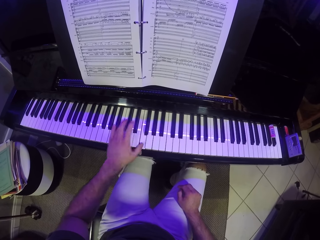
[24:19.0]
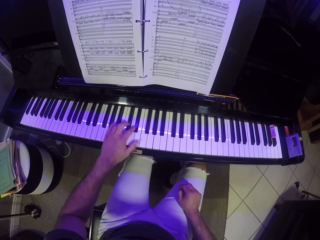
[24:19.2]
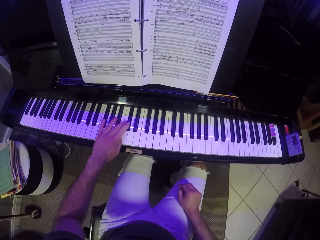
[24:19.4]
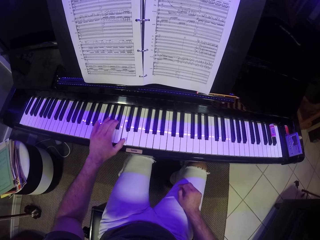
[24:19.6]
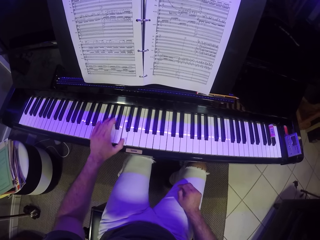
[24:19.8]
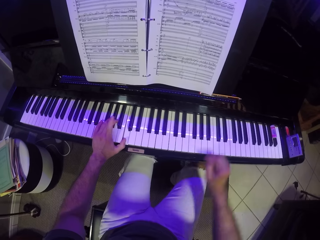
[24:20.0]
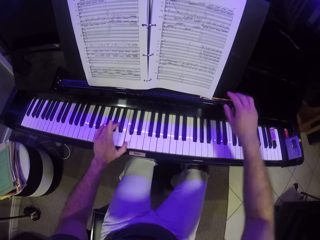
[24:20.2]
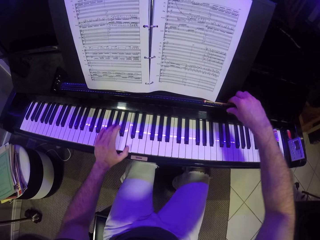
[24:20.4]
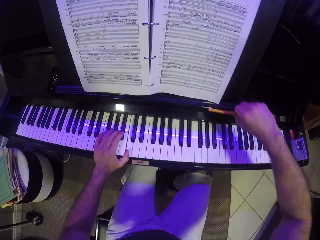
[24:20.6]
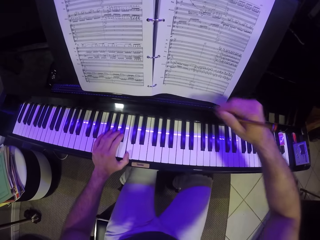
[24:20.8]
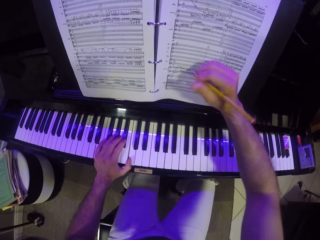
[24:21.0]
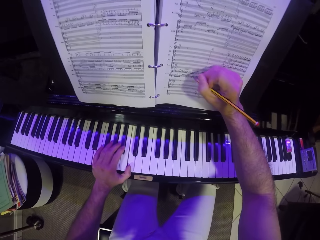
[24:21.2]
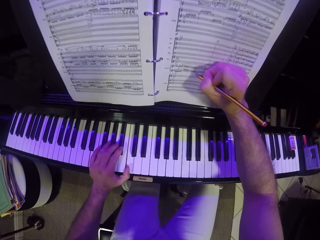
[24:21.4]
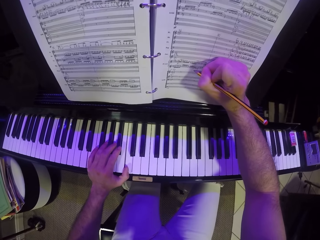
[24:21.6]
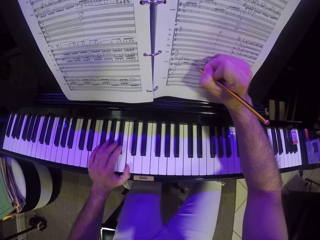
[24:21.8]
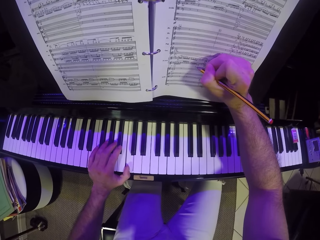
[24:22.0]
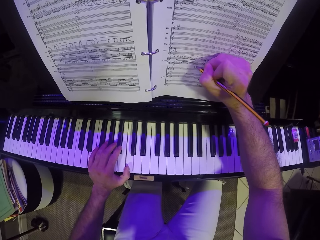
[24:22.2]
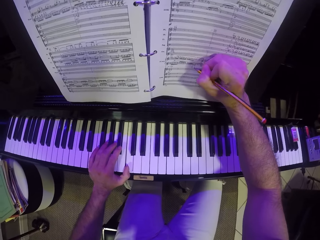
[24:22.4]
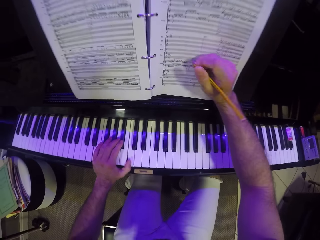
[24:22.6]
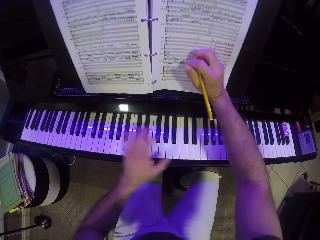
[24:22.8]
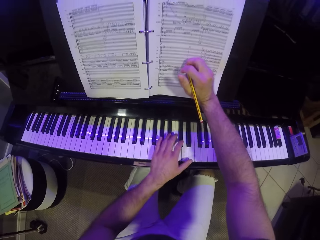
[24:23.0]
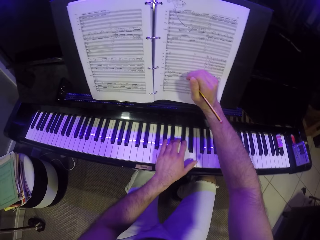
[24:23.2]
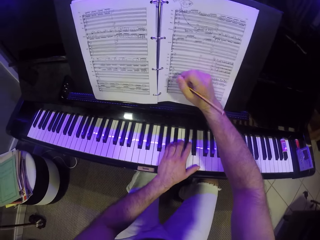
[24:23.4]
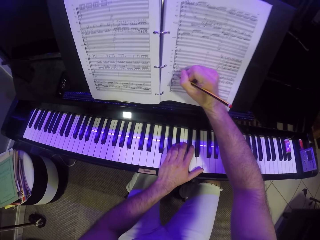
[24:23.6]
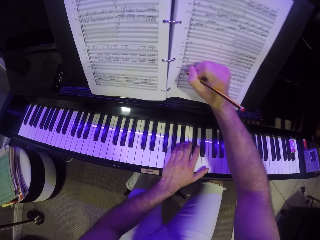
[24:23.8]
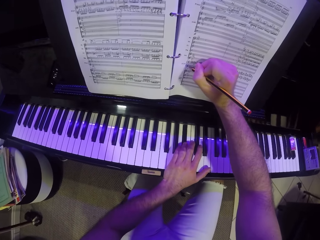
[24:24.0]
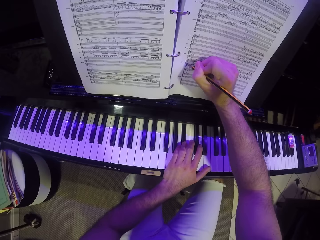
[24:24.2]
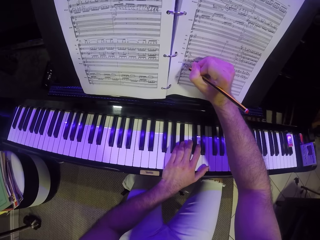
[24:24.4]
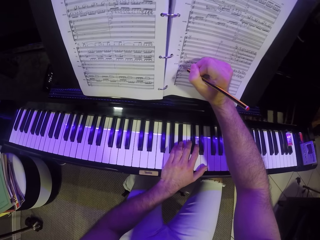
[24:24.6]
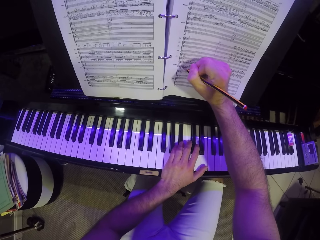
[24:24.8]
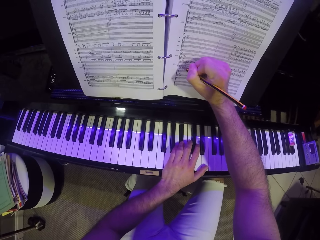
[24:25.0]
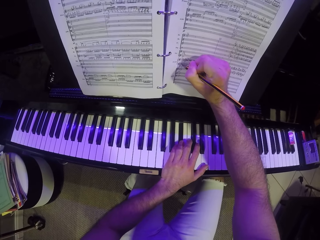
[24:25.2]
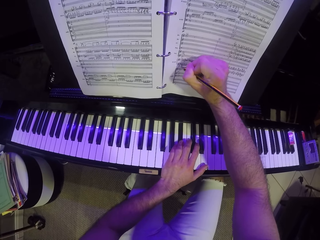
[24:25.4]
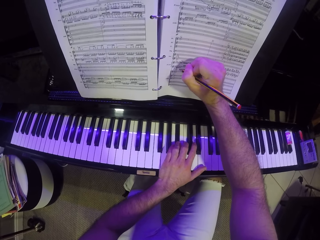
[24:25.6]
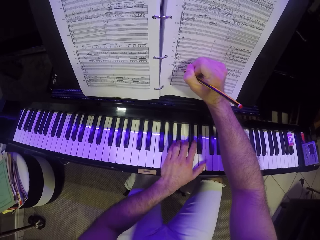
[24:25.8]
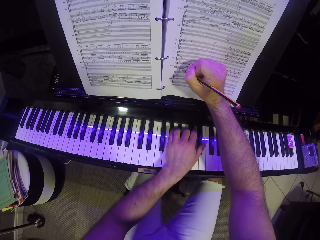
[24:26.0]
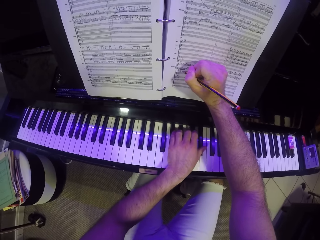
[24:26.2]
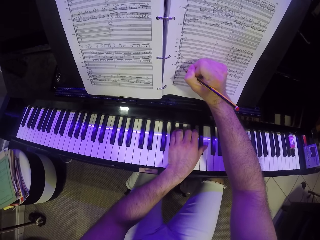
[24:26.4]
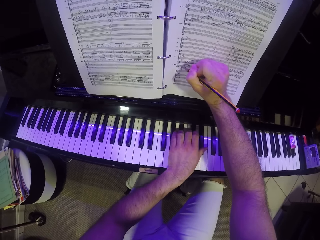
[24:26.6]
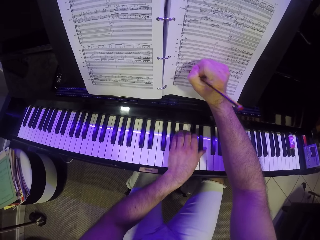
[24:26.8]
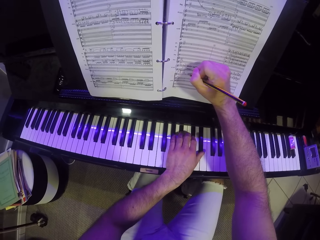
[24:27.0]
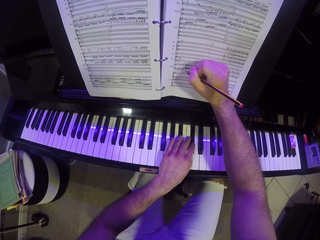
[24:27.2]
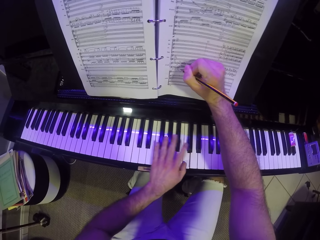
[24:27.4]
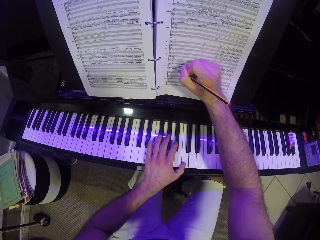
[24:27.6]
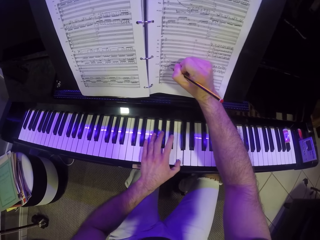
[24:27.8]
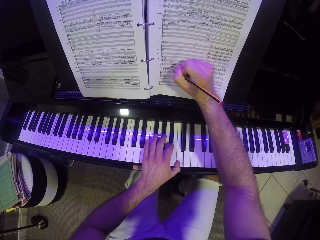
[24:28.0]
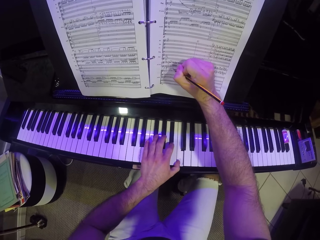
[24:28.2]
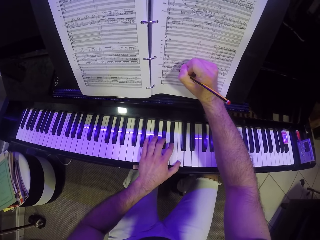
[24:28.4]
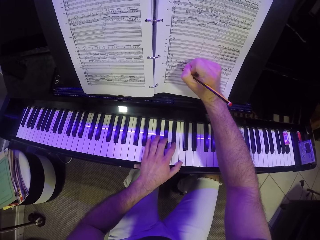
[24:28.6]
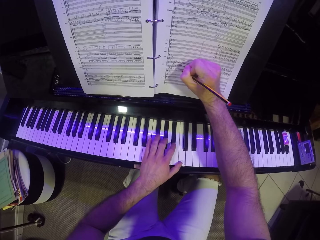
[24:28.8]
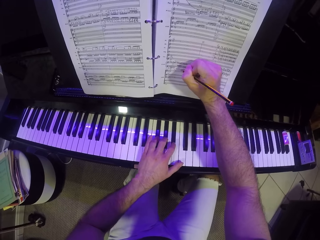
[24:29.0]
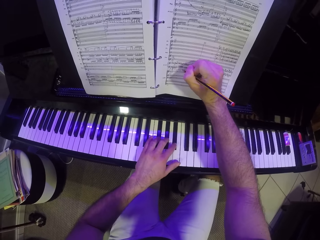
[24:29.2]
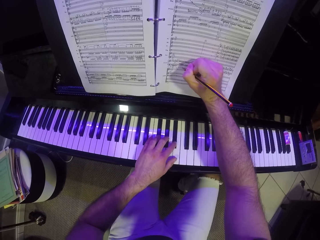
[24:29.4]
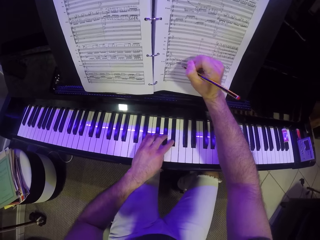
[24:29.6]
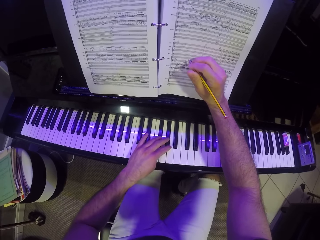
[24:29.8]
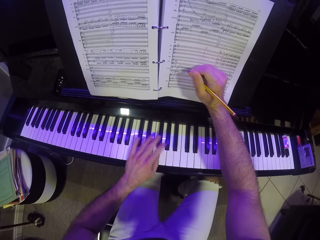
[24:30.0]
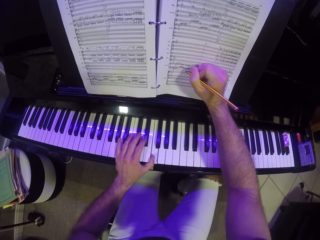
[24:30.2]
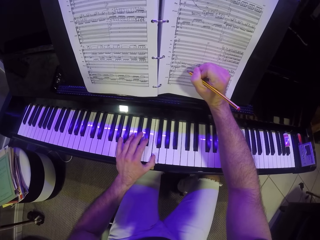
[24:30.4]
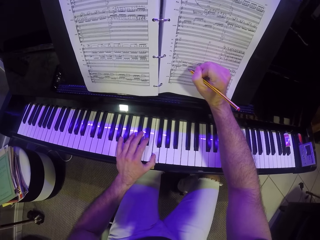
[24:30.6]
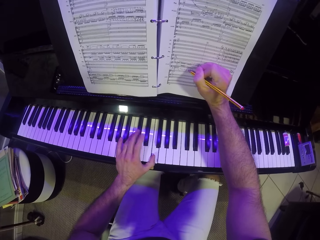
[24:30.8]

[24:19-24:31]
The camera wearer picks up the pencil on the piano with his right hand. He writes on the piano music sheet with the pencil in his right hand. He plays the piano with his left hand. He writes on the piano music sheet with the pencil in his right hand. He plays the piano with his left hand.

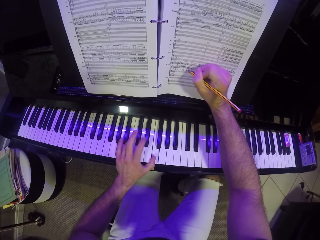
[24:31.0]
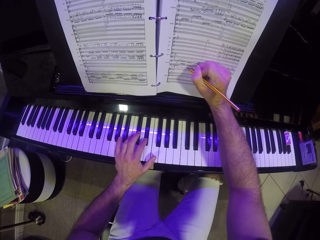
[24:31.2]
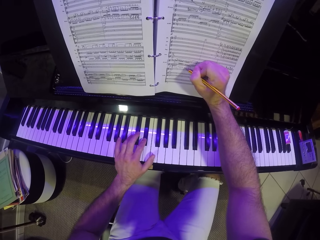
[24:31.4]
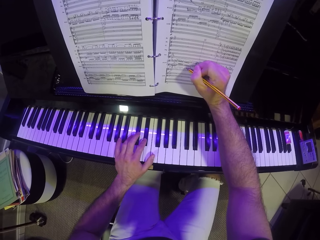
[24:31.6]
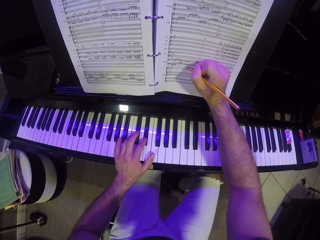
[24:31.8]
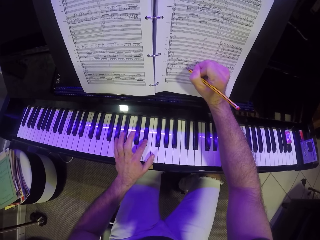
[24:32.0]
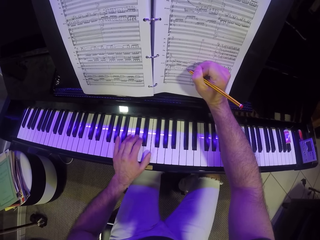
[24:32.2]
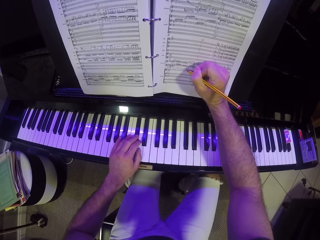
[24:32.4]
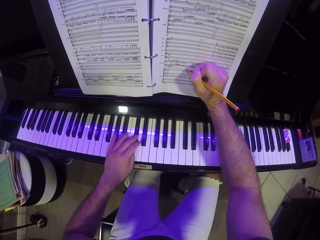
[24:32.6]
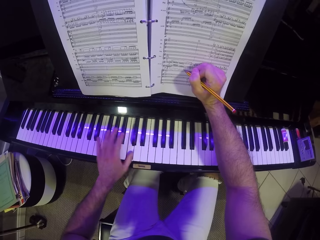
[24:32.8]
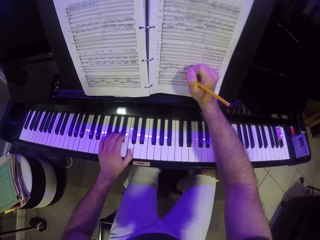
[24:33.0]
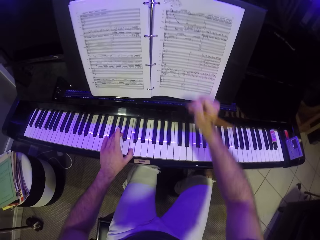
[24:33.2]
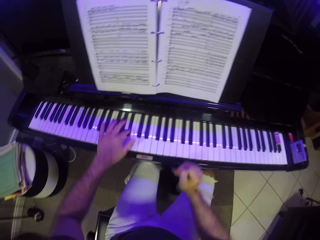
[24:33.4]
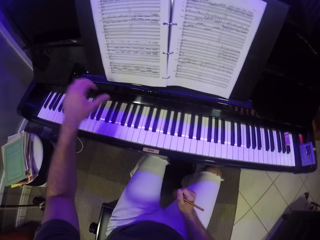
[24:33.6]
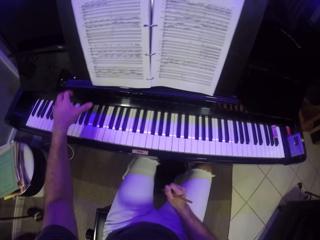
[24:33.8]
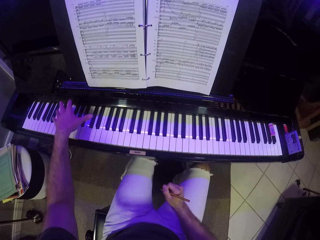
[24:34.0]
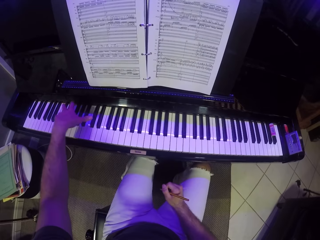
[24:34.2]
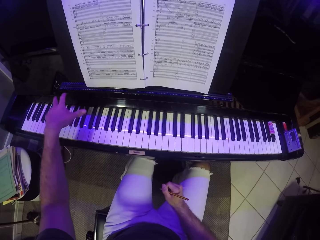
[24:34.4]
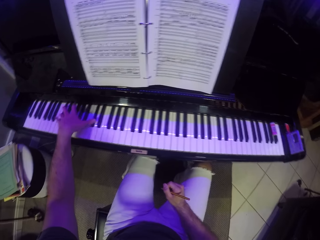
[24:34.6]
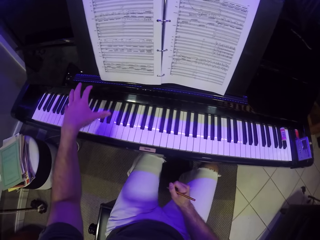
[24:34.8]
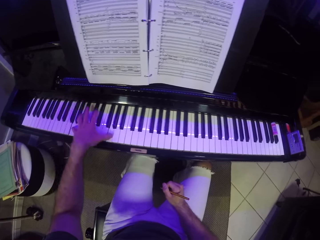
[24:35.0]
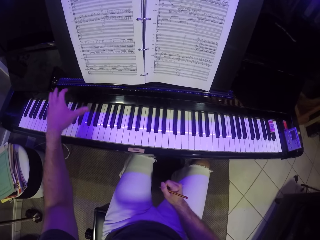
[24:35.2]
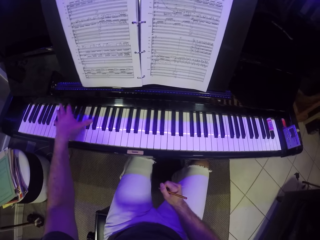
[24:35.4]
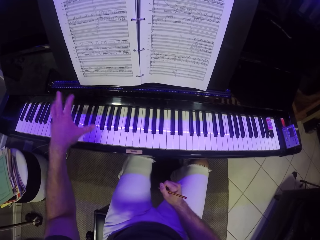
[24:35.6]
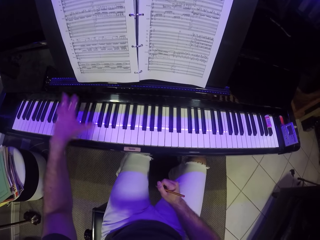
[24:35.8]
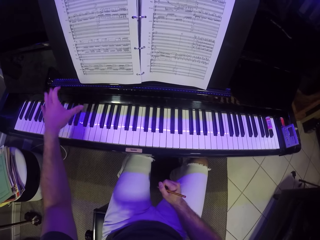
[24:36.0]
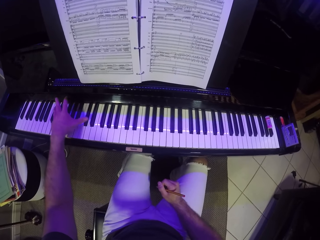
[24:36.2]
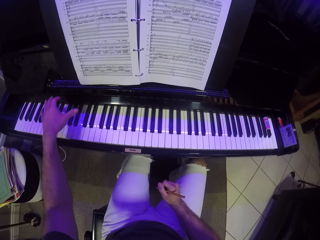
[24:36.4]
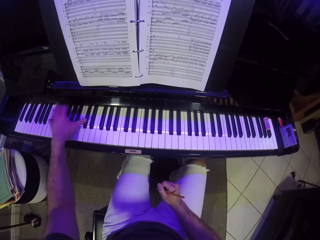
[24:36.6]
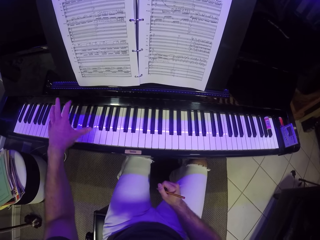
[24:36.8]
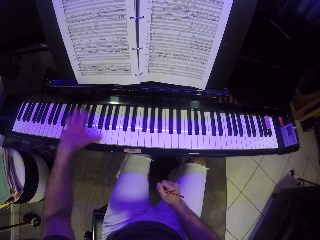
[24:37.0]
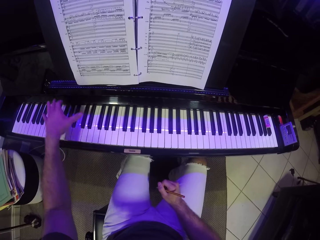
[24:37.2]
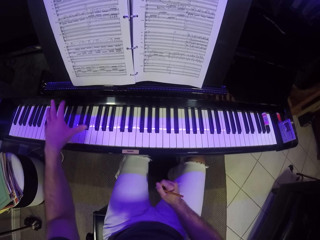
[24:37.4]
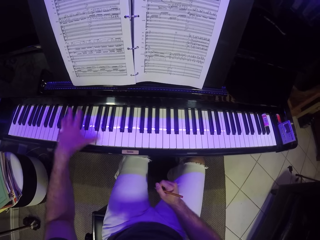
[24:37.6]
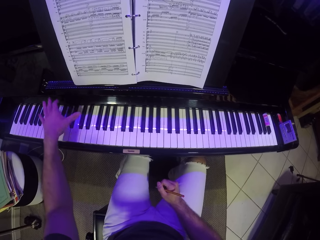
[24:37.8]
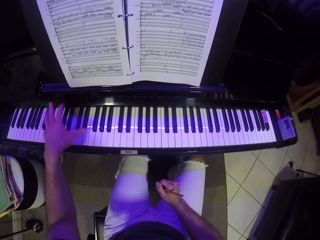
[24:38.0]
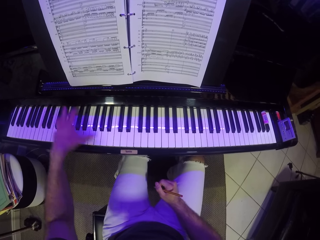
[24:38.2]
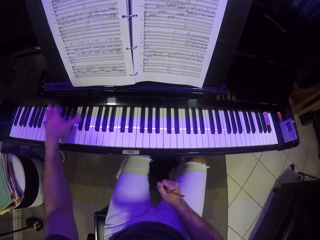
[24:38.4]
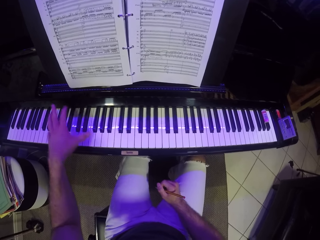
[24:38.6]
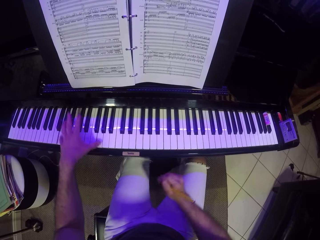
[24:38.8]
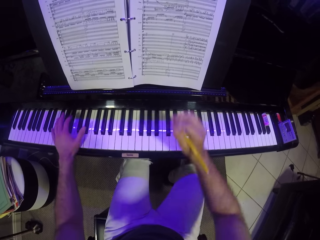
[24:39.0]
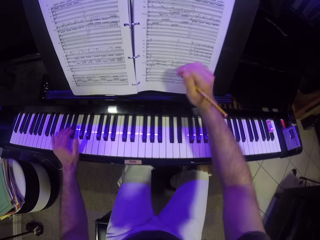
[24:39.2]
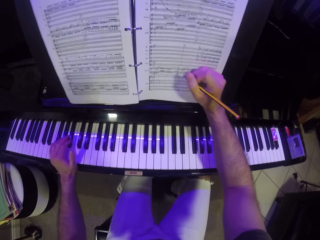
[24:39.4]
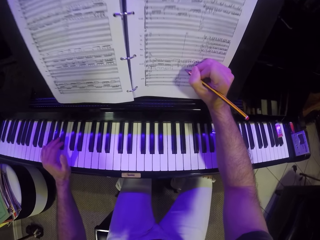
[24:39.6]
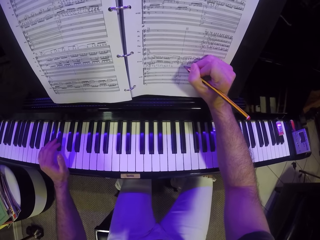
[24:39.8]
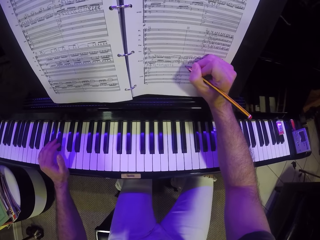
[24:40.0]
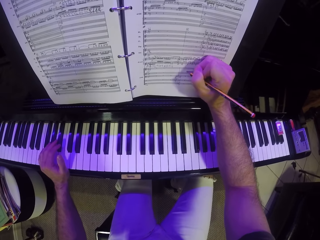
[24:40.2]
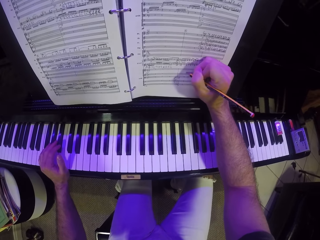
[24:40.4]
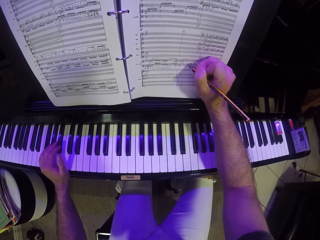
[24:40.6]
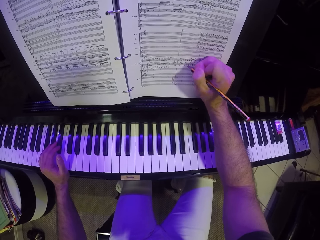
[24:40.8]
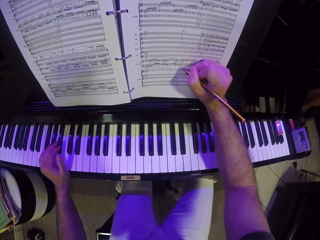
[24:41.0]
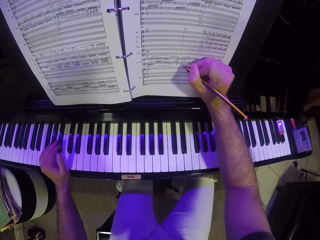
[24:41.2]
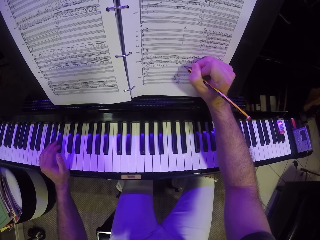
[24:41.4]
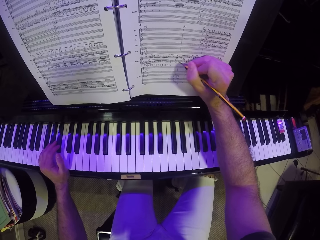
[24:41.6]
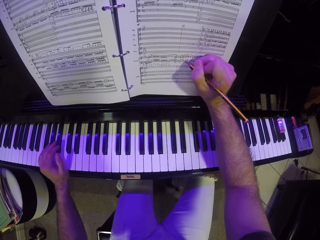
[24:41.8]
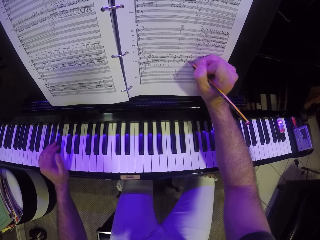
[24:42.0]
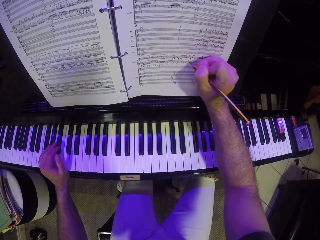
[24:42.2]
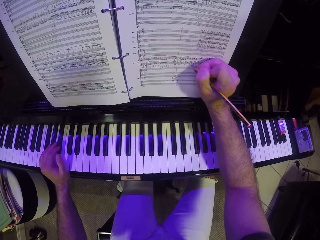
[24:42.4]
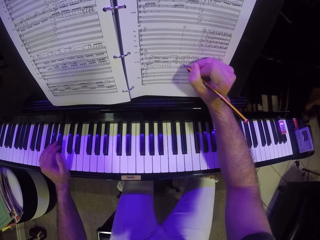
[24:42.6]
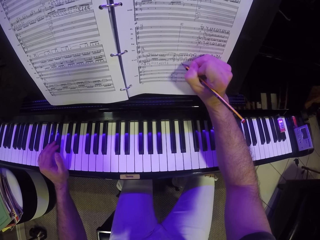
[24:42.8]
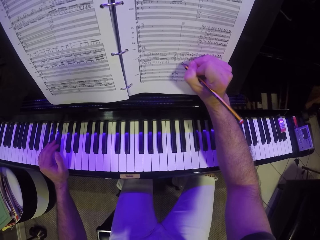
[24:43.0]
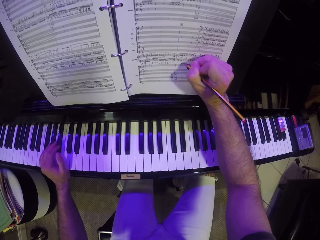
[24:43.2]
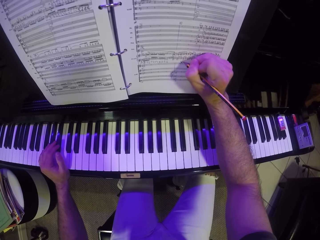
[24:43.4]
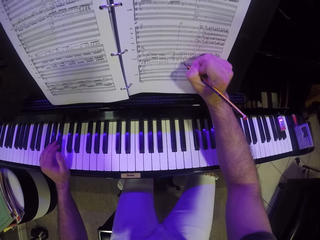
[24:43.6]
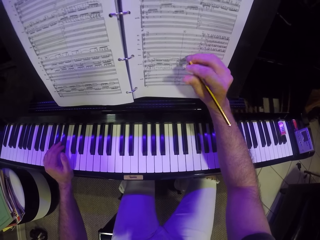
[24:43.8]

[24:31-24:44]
The camera wearer writes on the piano music sheet with the pencil in his right hand.
